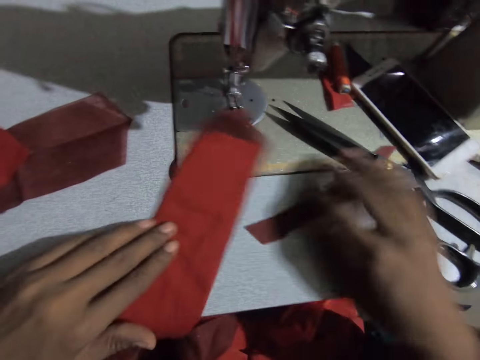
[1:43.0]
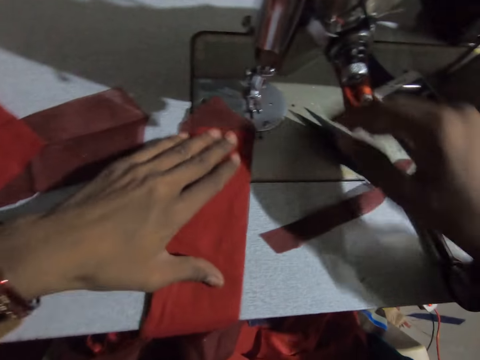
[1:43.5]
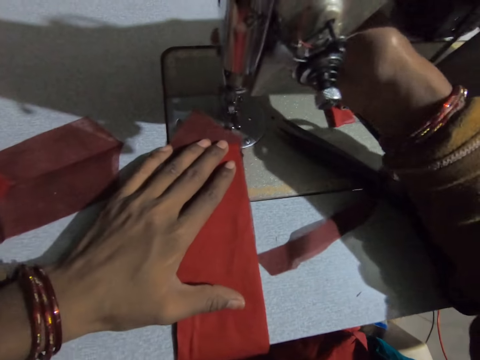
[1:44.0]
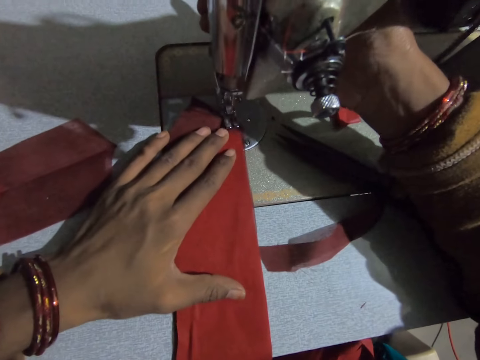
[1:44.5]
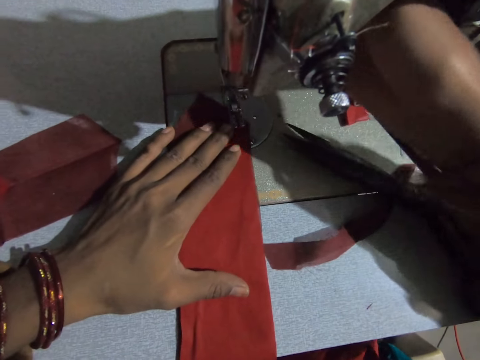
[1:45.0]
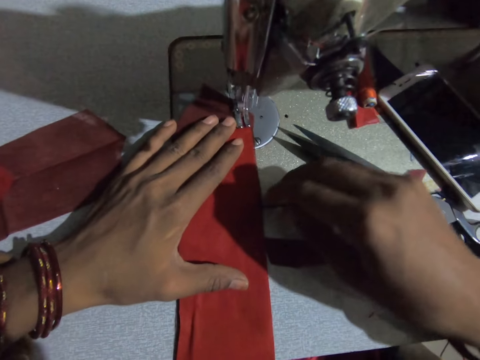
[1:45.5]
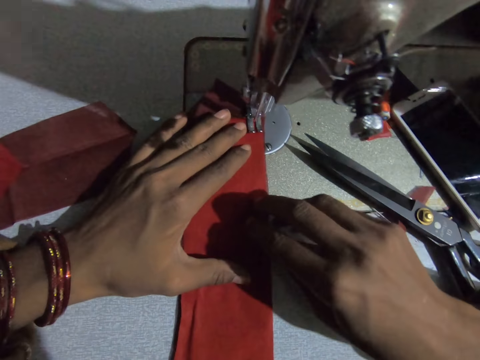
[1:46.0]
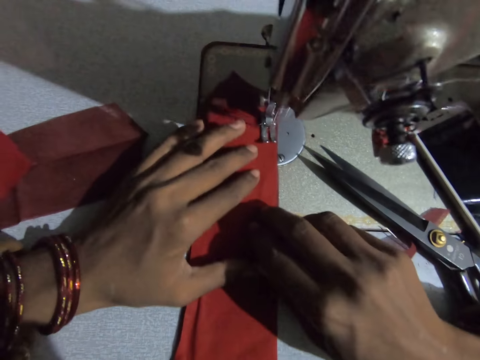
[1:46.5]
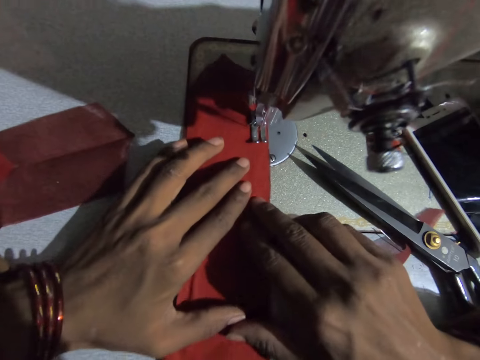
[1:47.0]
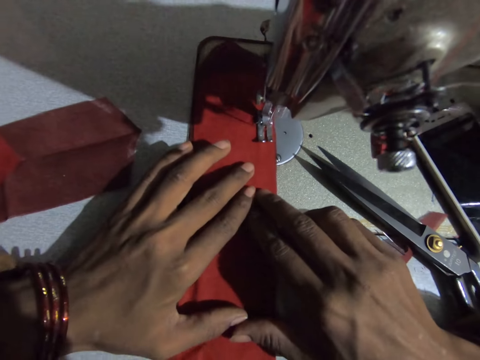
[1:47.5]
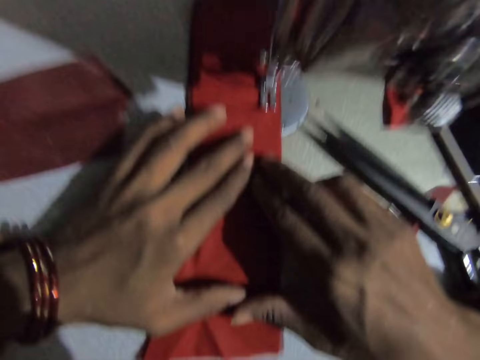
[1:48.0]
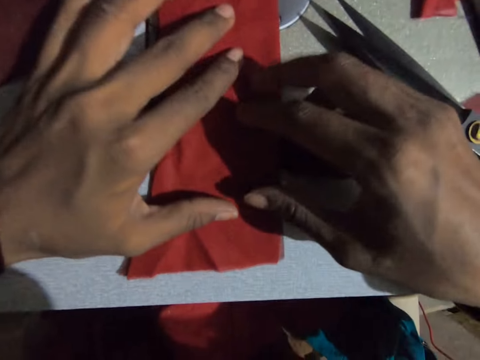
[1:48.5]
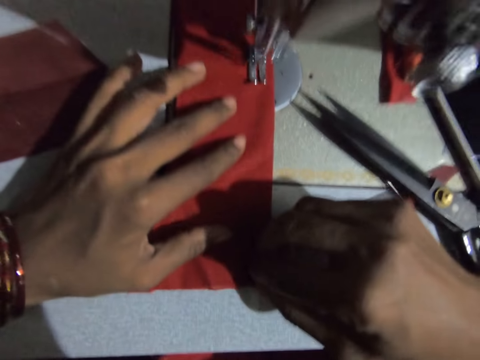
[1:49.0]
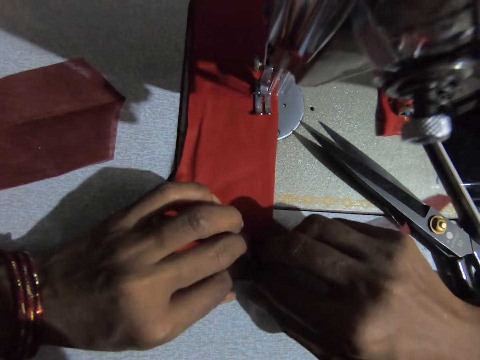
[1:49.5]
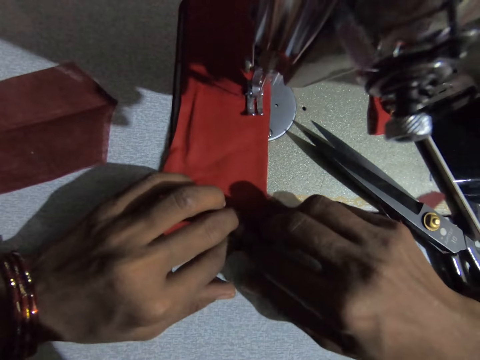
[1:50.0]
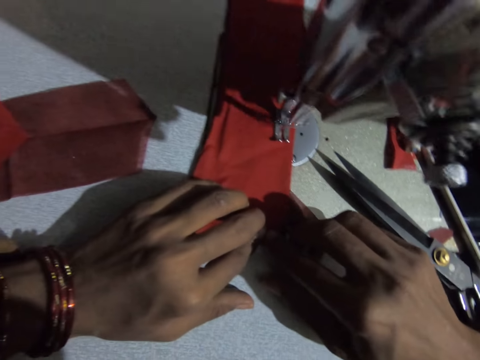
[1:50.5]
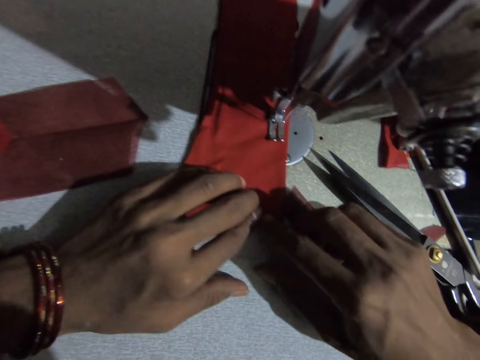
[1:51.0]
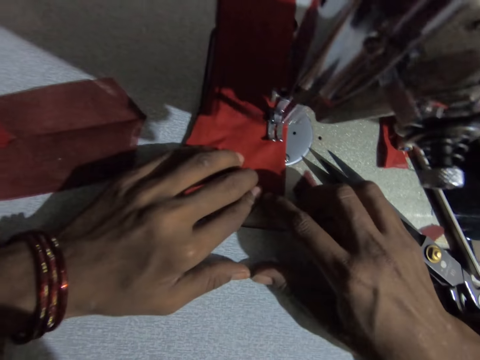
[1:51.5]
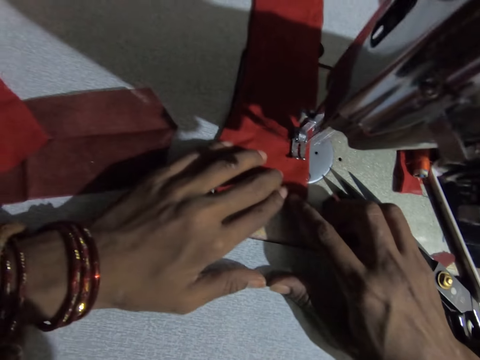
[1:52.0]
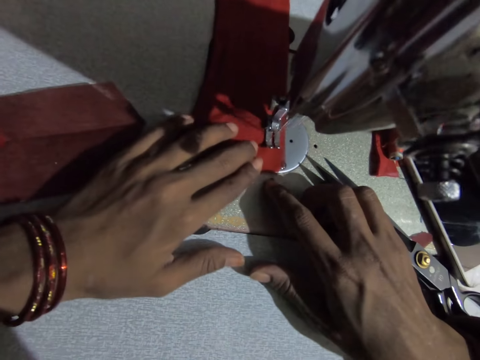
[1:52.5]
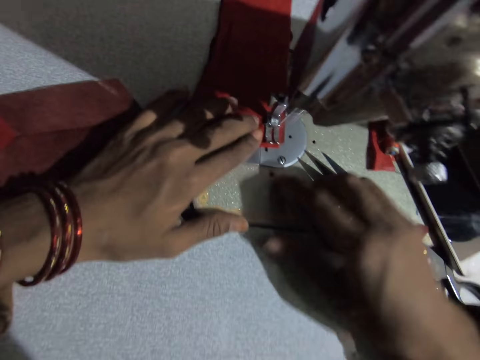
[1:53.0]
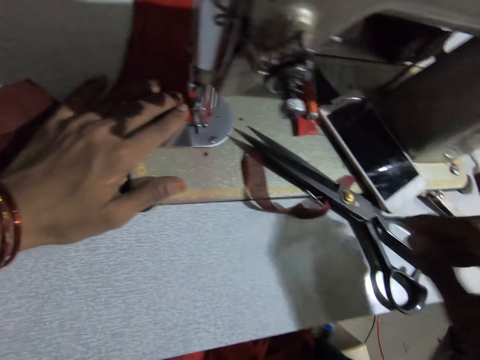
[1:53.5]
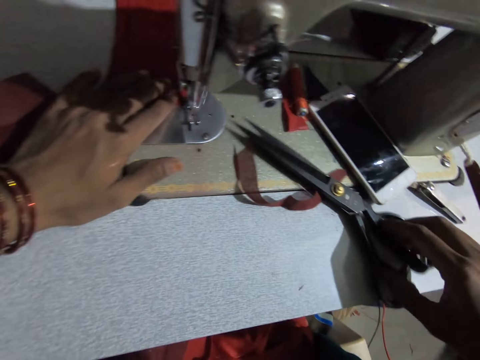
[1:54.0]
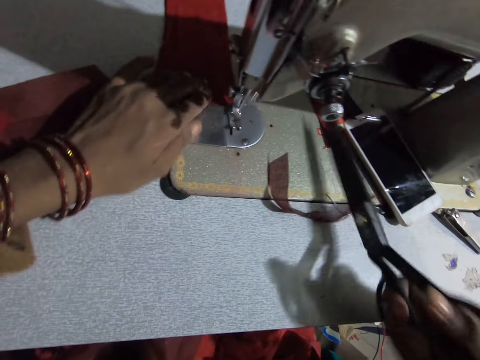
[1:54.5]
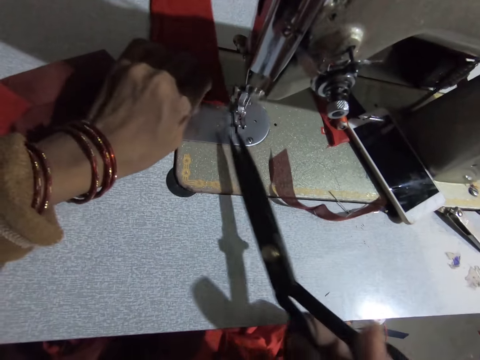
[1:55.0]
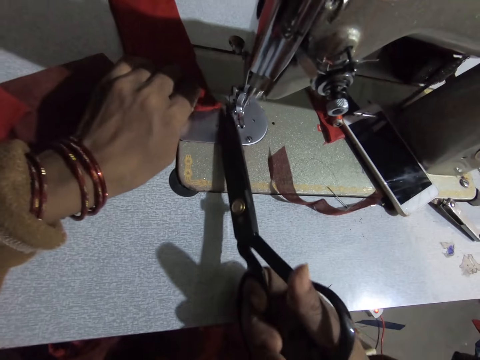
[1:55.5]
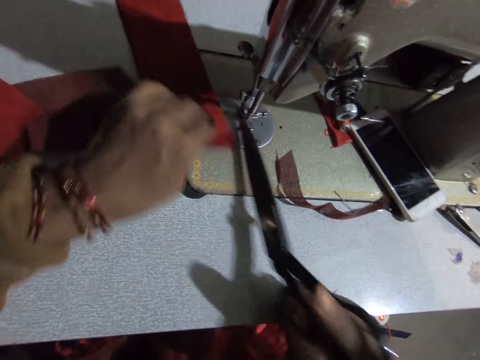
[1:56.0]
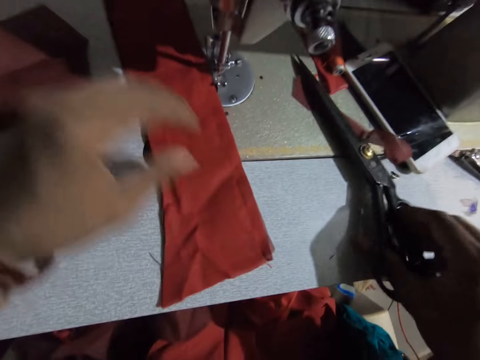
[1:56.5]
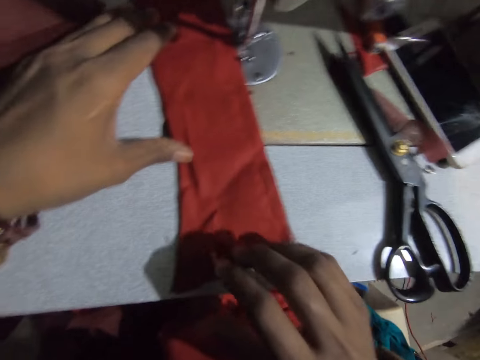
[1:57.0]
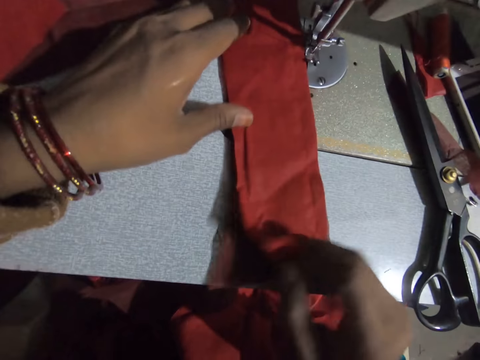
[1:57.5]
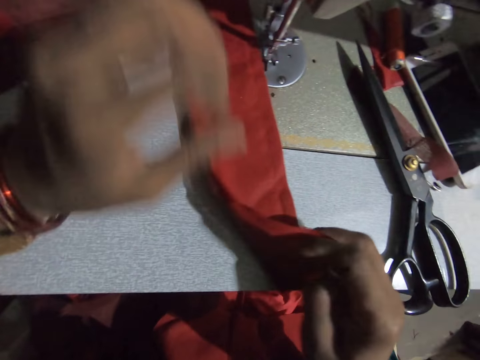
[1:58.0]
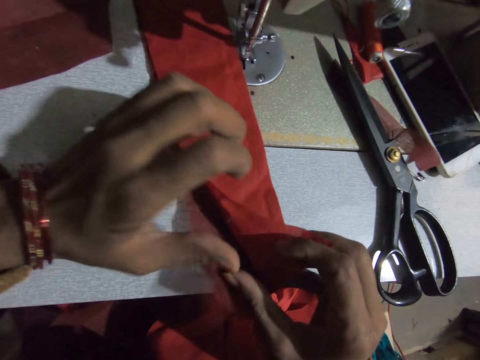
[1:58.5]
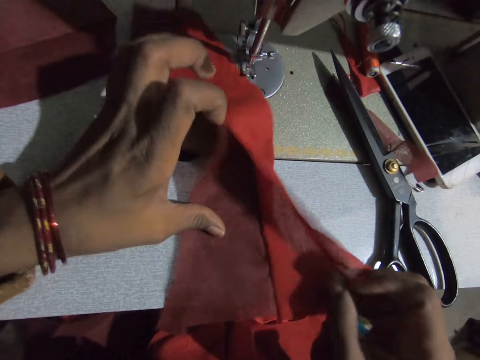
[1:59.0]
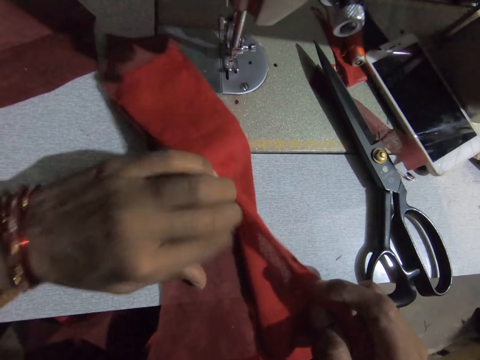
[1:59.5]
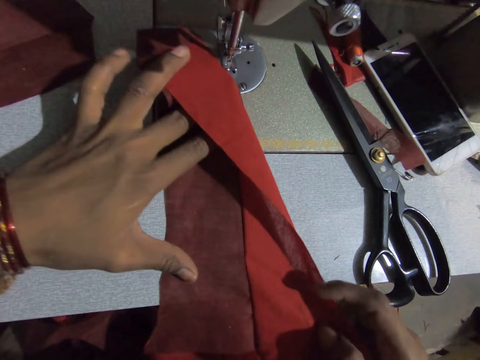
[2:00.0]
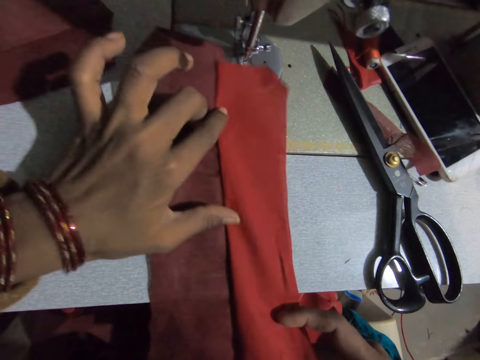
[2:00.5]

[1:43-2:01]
The camera wearer pushes the cloth under the presser foot. He sews the piece of cloth with the sewing machine. He takes scissors. He cuts a thread line with the scissors in his right hand. He puts the scissors on the table. He adjusts the cloths and spreads the piece of cloth with both hands.

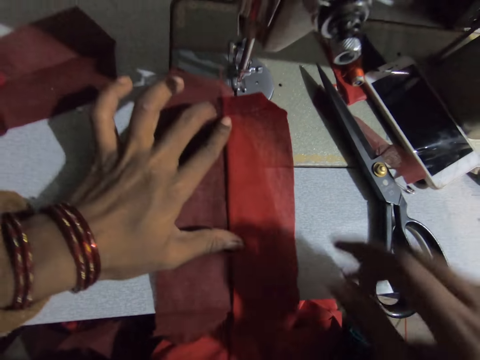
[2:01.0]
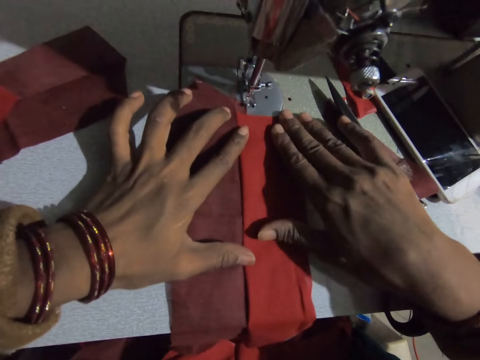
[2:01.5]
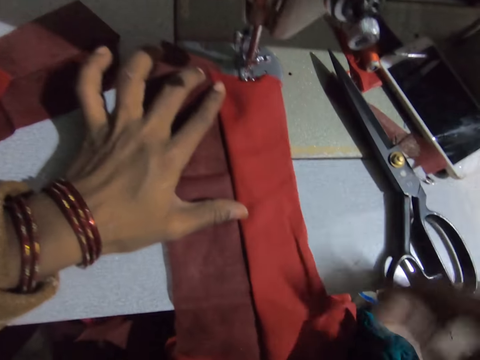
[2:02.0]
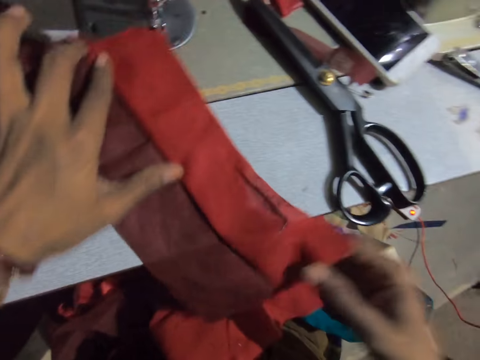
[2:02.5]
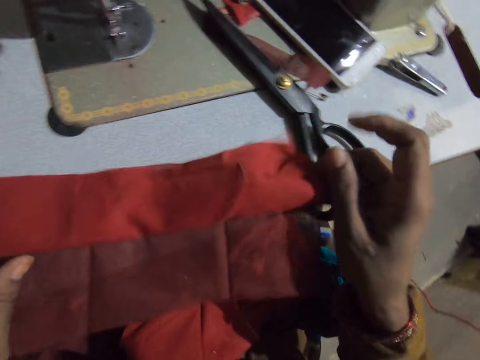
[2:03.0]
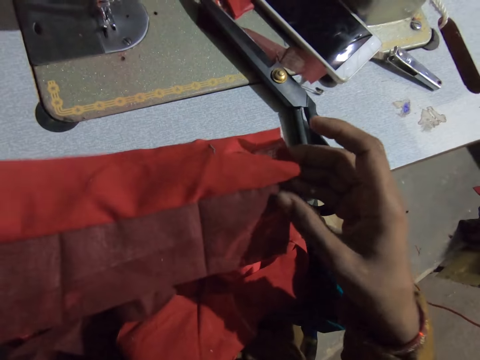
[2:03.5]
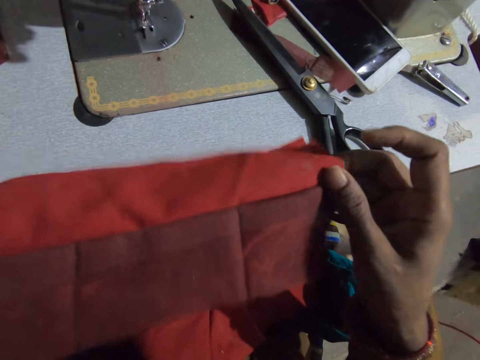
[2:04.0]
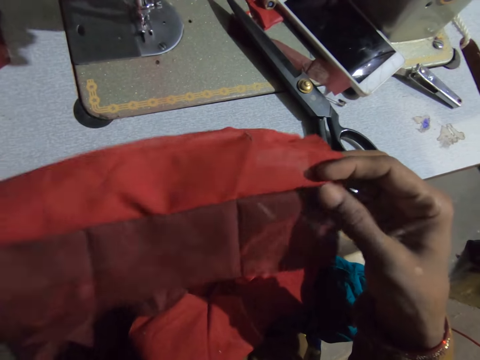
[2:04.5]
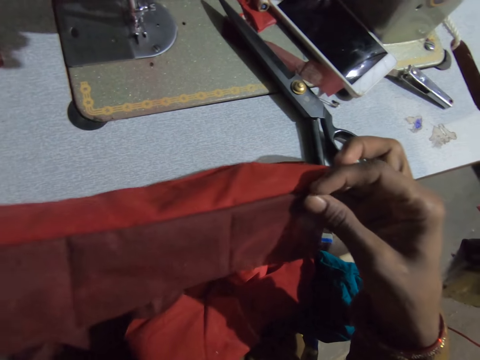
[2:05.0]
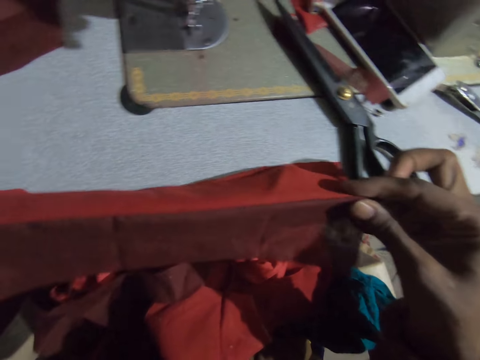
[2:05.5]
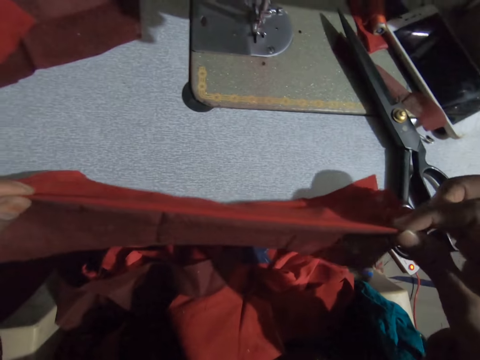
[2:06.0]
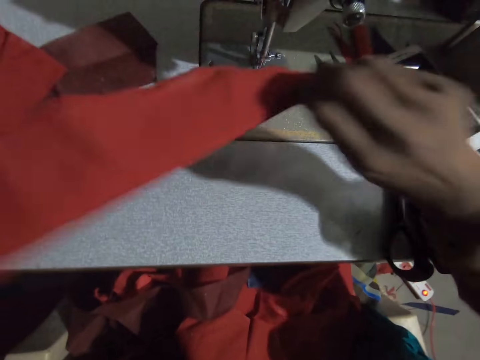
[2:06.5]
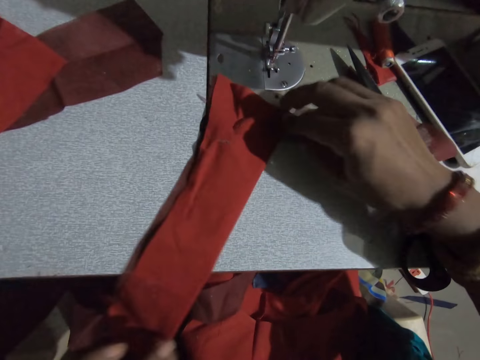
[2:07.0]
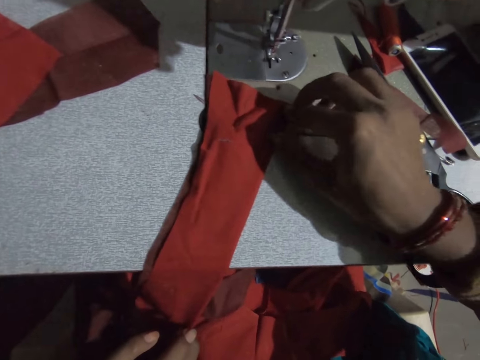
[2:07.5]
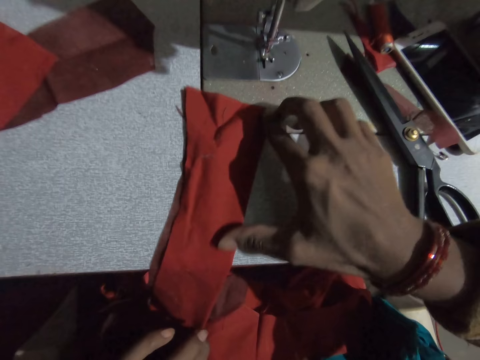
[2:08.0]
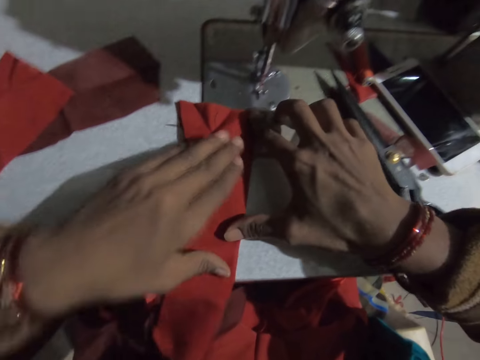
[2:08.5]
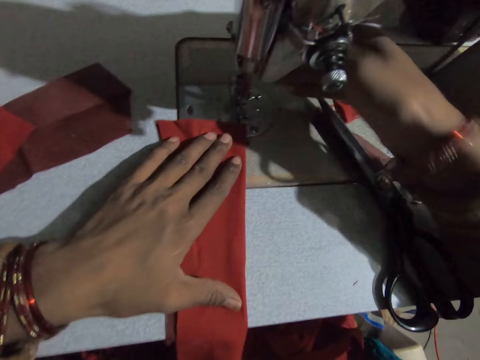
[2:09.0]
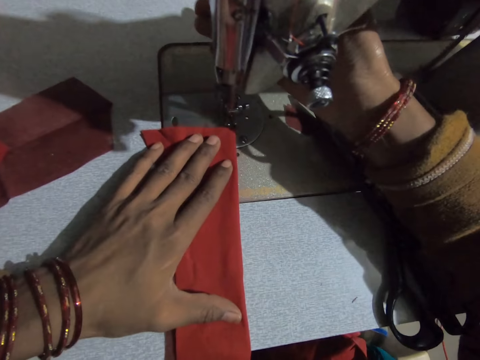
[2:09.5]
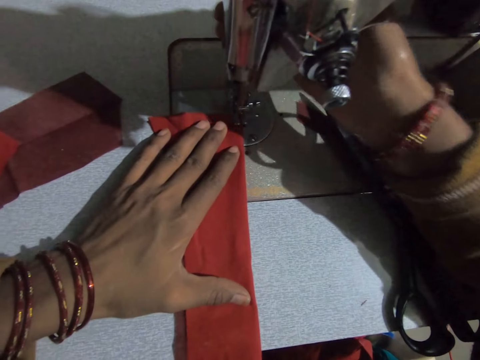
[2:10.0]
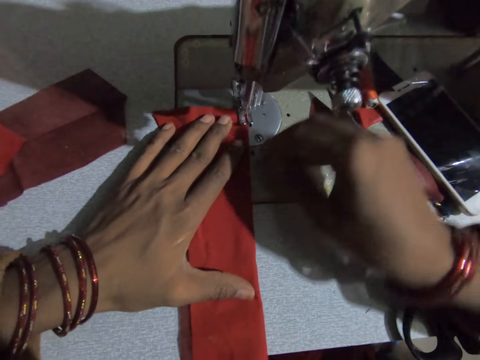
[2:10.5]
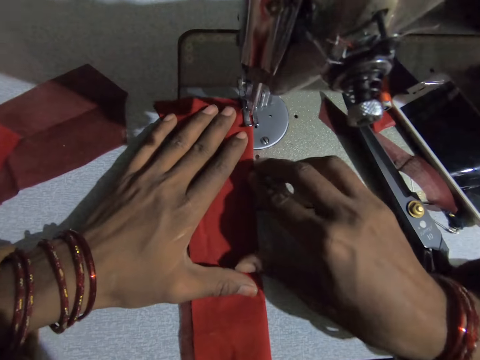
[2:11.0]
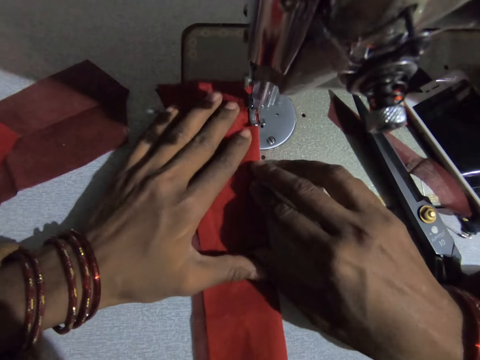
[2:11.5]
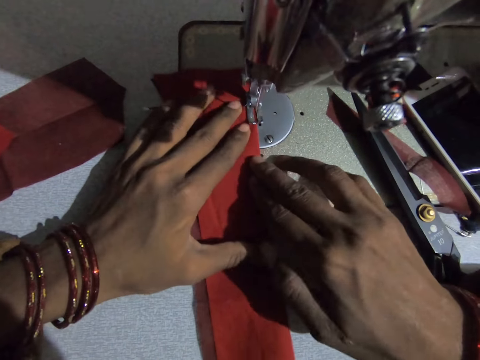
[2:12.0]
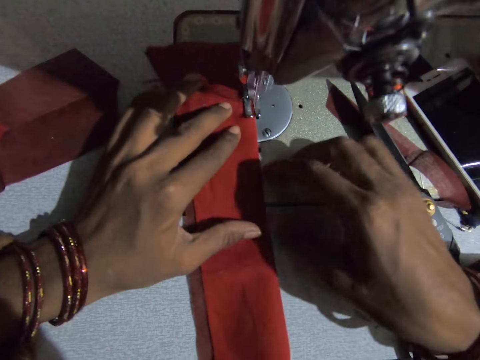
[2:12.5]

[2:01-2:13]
The camera wearer flips the piece of cloth with both hands. They push the cloth under the presser foot. They sew the piece of cloth with the sewing machine.
